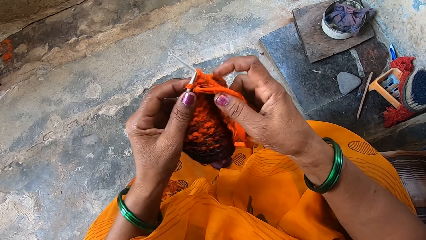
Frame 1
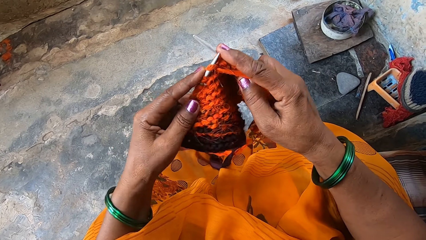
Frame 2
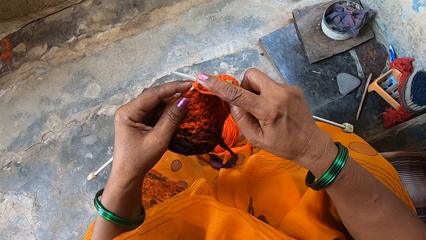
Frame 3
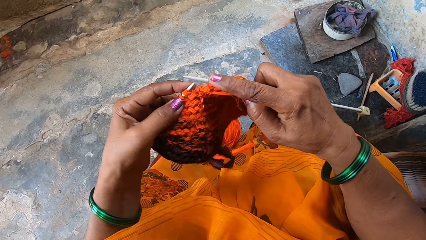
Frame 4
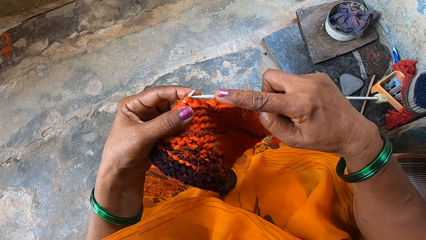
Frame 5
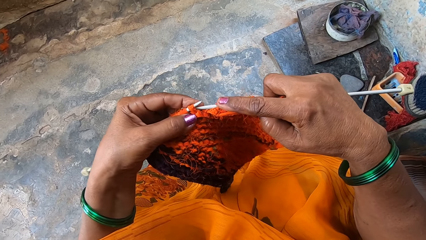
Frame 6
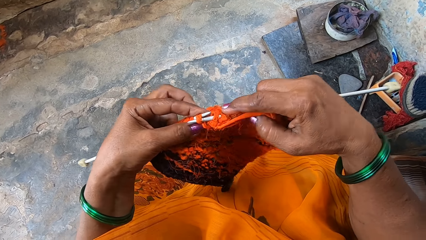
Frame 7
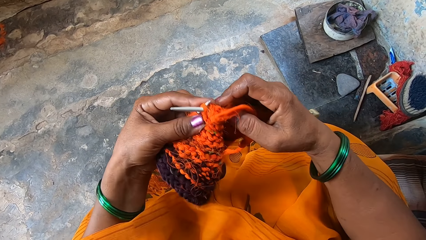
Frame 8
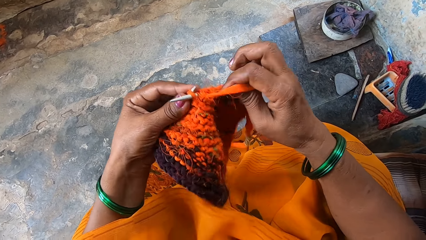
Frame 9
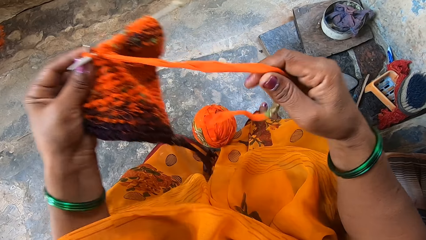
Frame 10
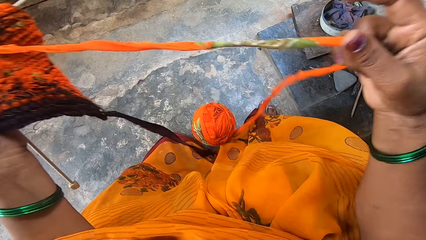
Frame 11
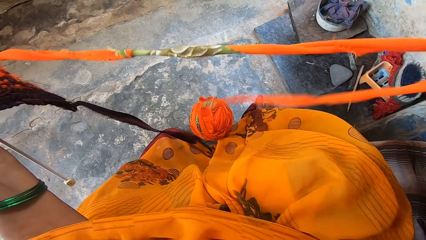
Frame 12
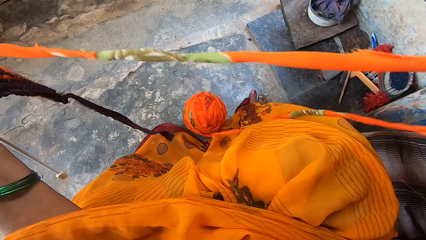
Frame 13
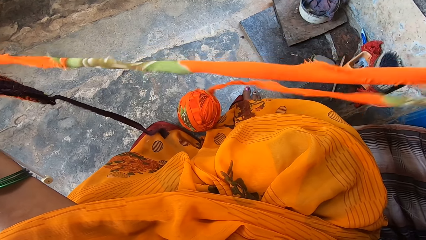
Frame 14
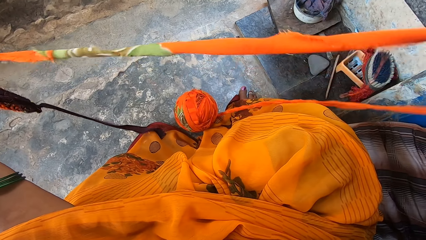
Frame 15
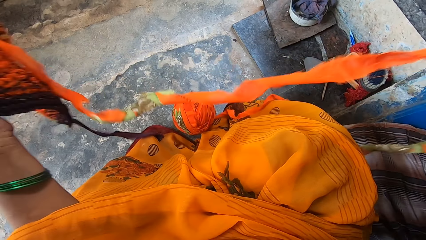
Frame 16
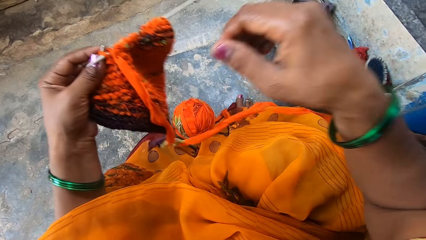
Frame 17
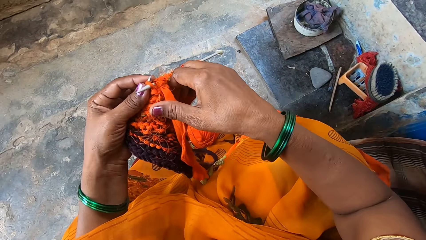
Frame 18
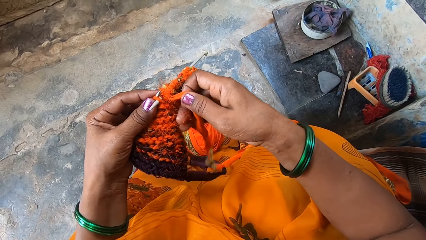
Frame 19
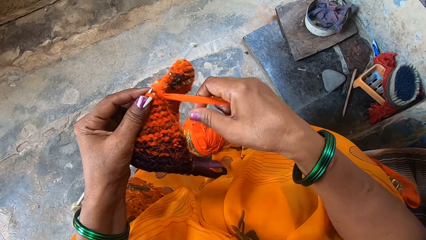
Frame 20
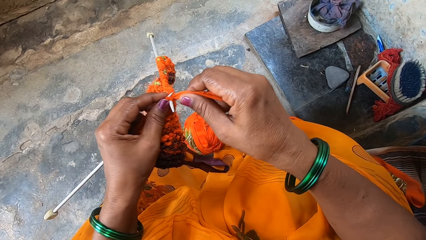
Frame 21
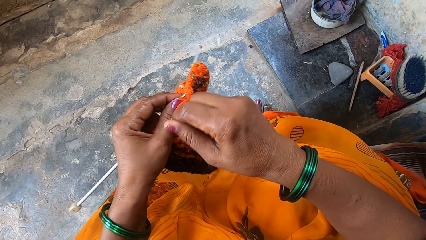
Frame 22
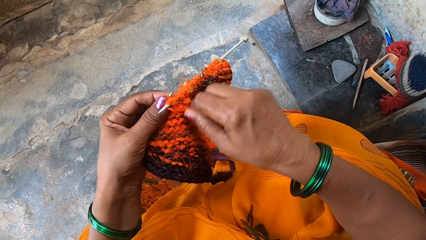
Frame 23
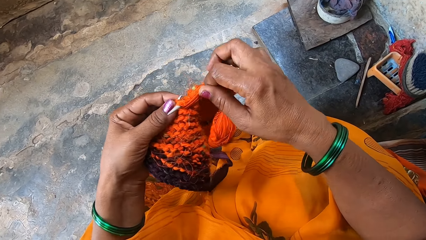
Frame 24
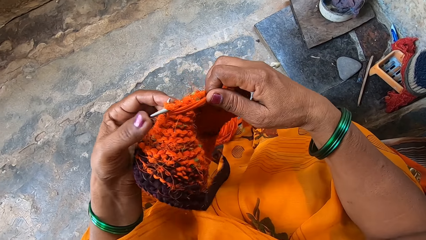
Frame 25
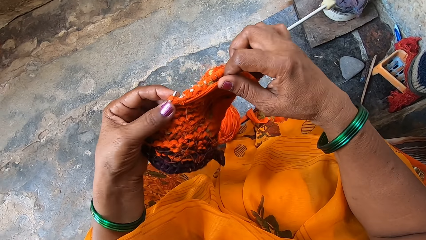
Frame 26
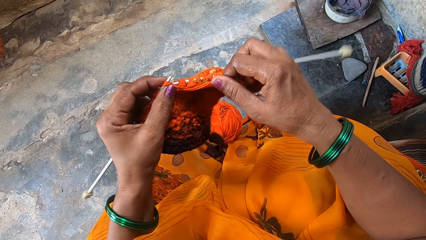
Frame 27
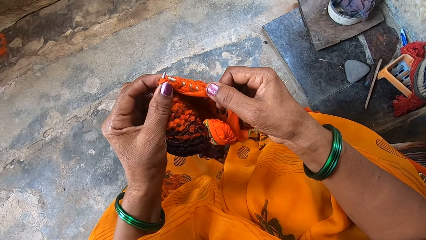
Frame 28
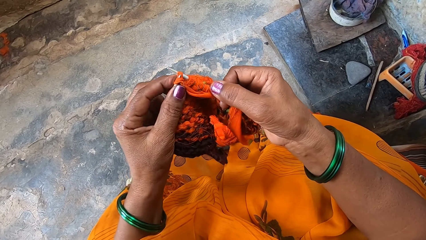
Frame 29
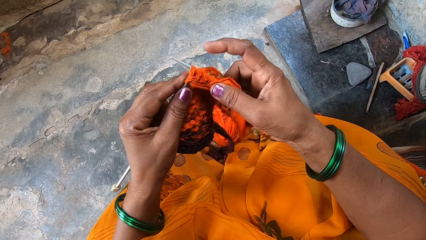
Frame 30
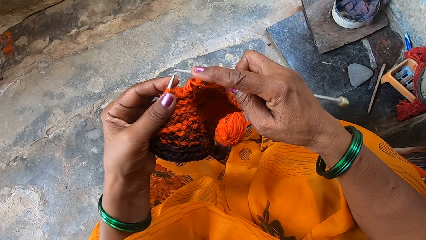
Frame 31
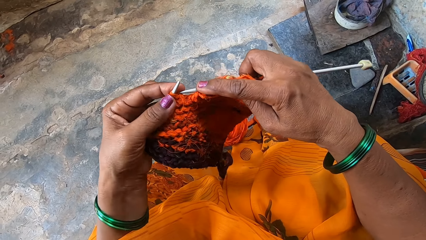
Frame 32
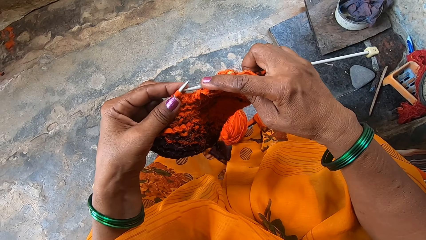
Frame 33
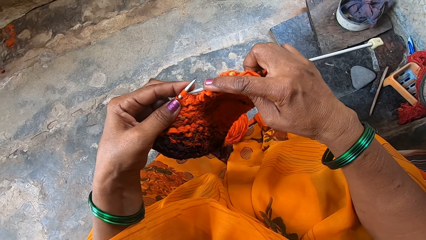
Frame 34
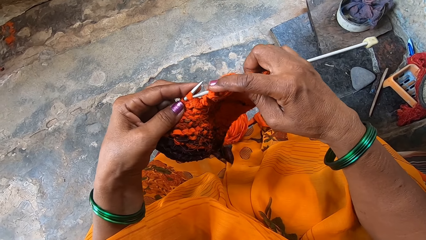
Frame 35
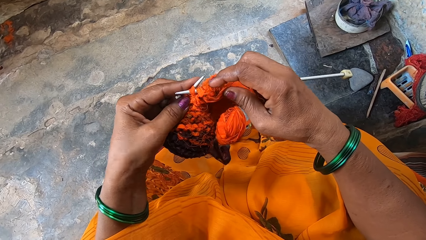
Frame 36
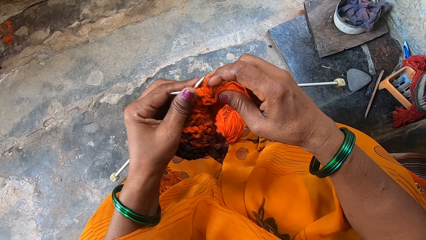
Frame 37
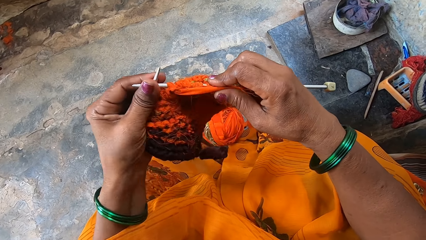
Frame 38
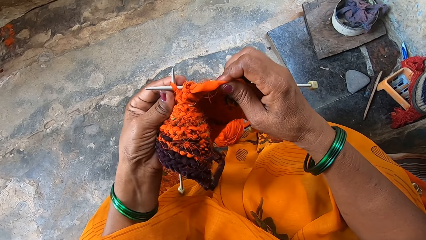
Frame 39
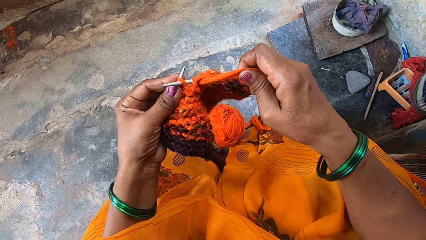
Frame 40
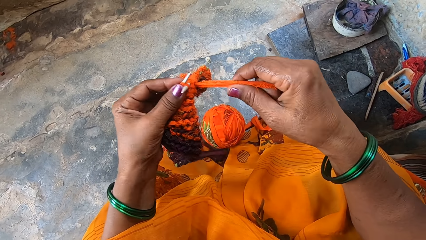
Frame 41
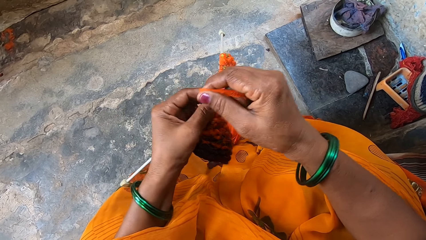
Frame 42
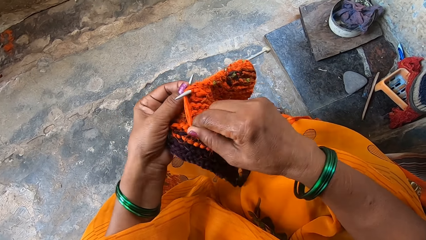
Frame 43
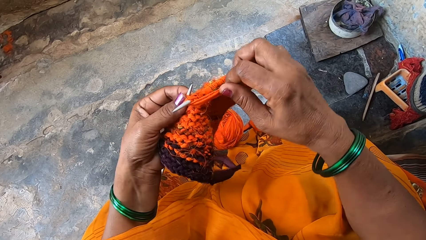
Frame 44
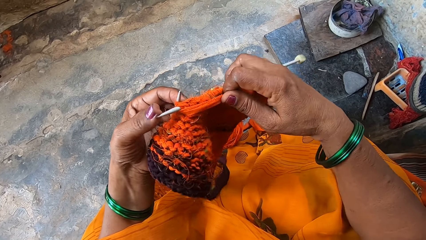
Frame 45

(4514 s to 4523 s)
The camera wearer stretches the crochet thread with the right hand. They knit the cloth.

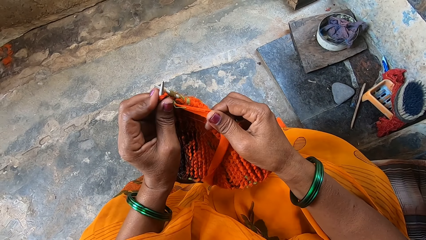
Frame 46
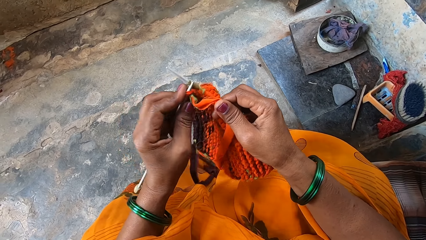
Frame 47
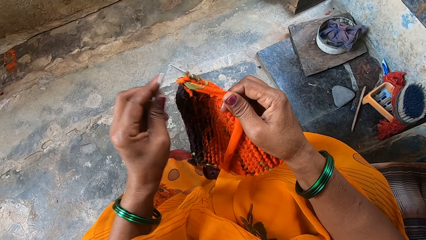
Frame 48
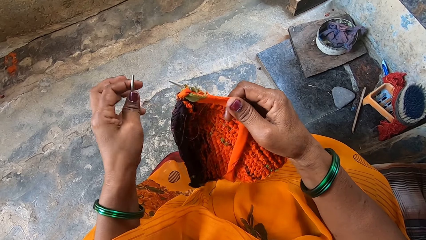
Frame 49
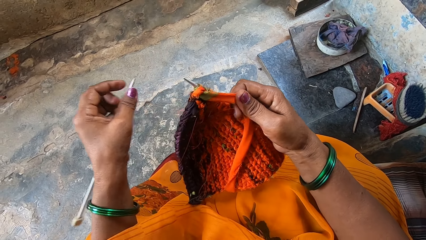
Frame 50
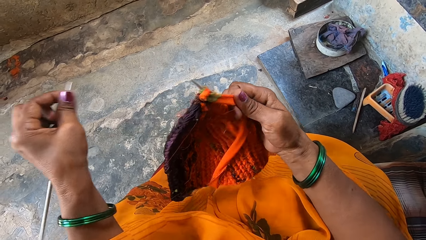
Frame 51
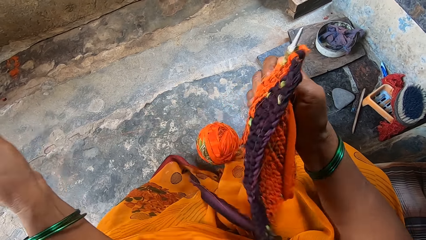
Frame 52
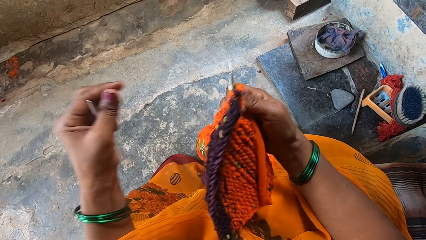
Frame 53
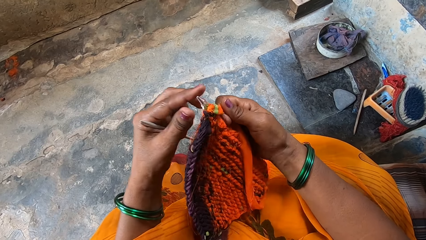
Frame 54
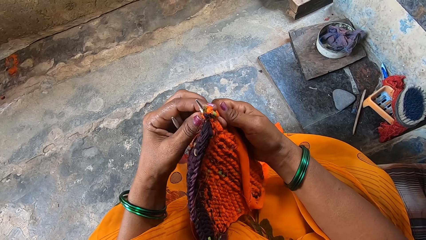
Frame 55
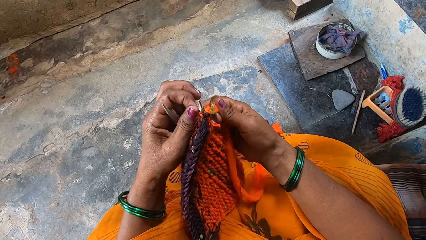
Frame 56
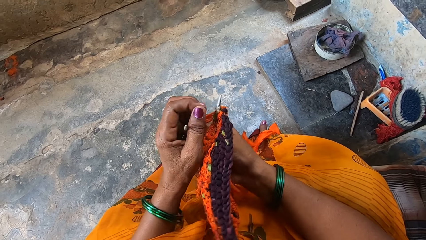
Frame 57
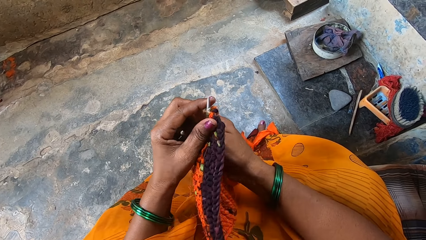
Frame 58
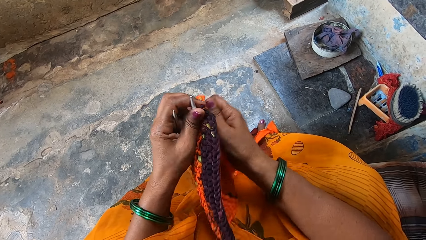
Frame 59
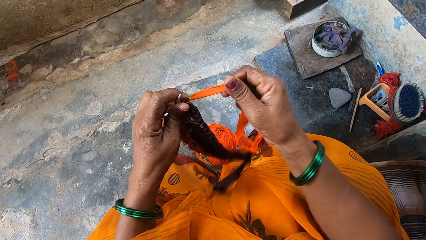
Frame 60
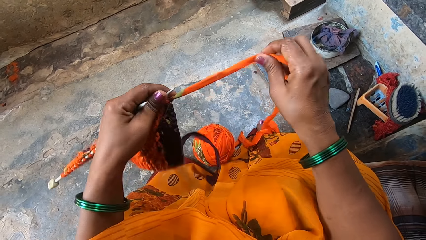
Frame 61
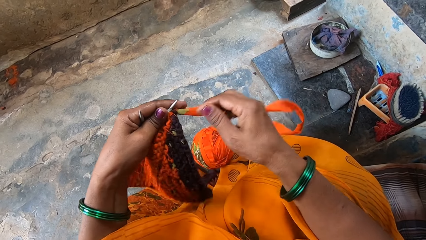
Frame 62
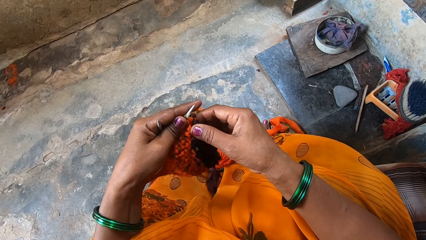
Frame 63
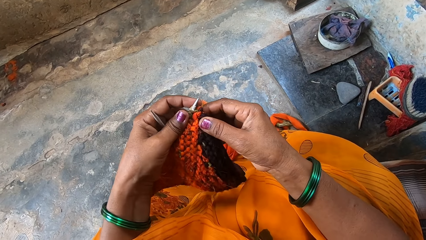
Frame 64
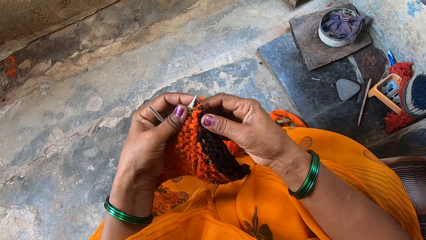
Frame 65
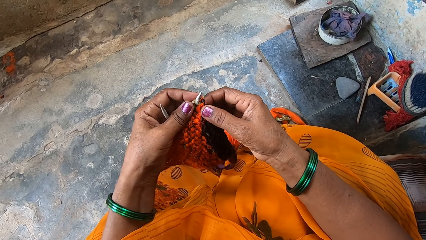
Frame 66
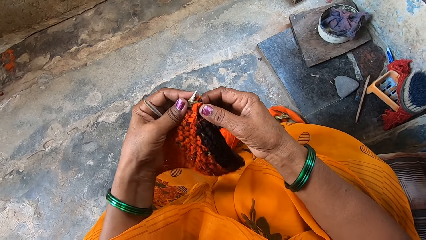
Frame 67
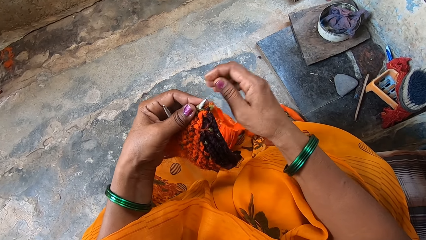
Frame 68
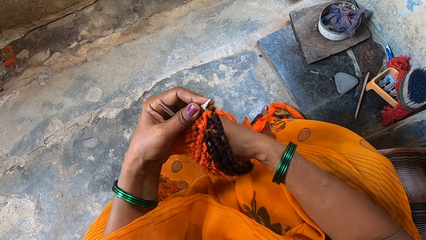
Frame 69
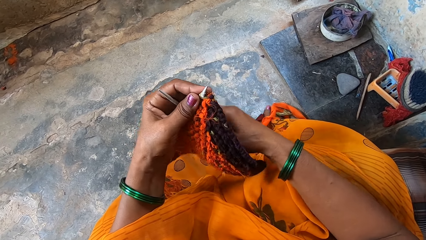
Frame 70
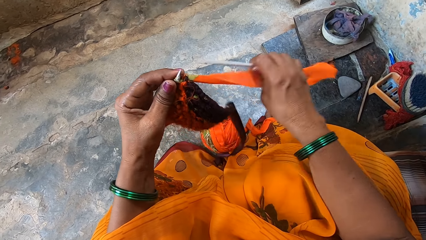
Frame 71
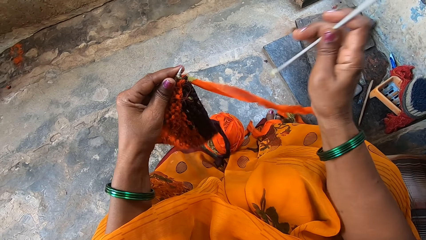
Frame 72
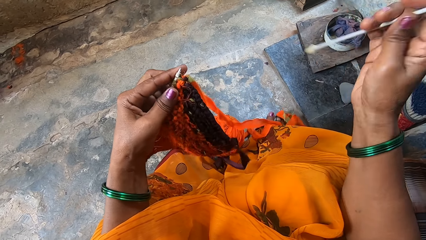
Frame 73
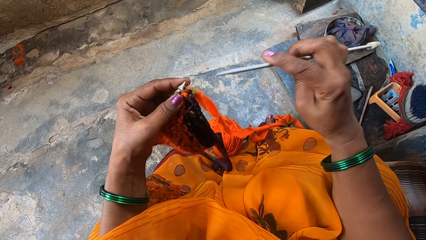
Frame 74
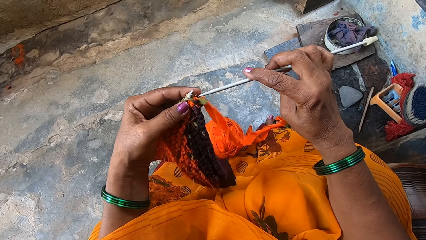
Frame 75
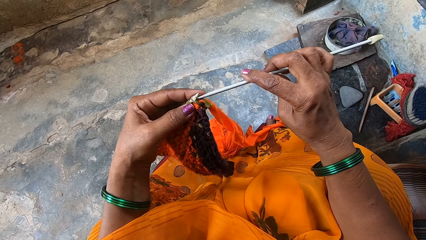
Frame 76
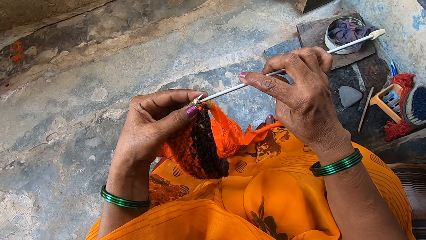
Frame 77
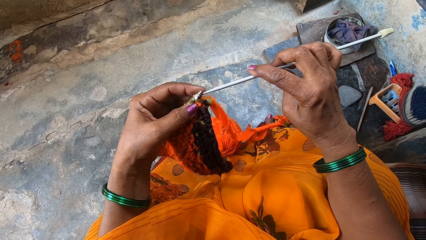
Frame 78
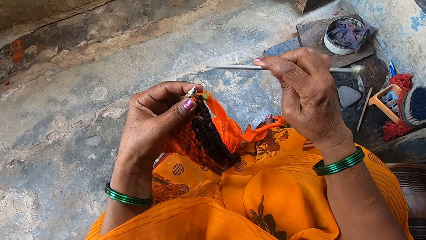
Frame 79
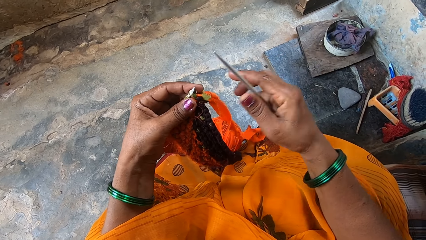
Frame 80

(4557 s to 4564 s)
The camera wearer moves the left hand off the cloth. They hold back the cloth with the left hand. They stretch the crochet thread with the right hand. They pick the knitting needle from the left hand with the right hand. They knit the cloth.
